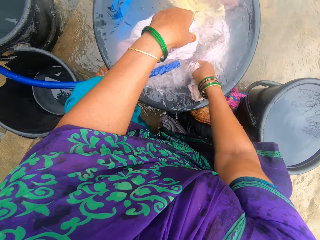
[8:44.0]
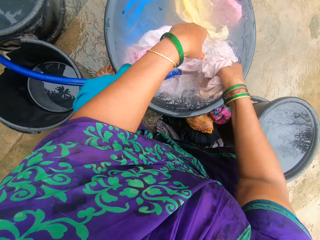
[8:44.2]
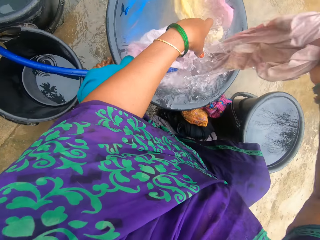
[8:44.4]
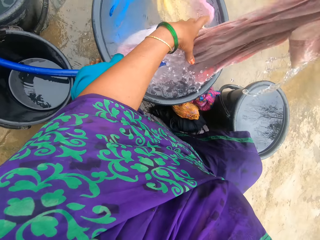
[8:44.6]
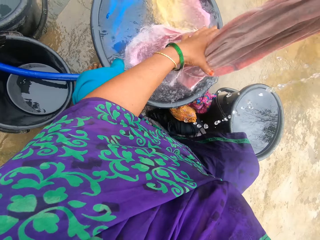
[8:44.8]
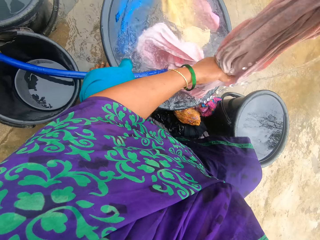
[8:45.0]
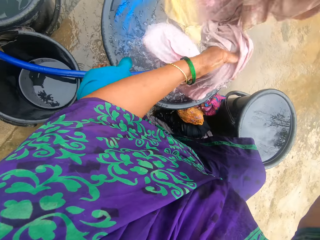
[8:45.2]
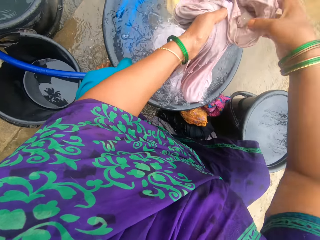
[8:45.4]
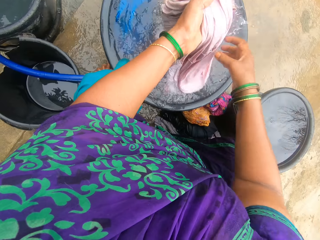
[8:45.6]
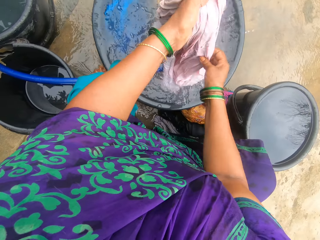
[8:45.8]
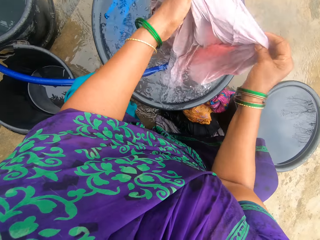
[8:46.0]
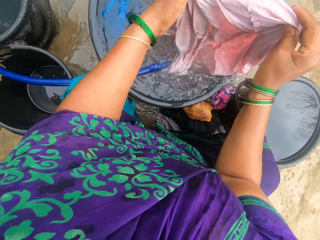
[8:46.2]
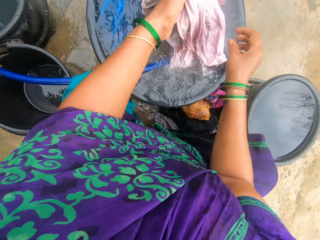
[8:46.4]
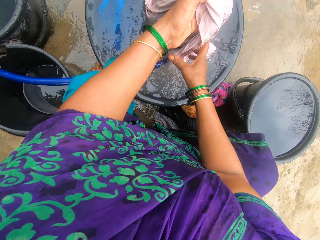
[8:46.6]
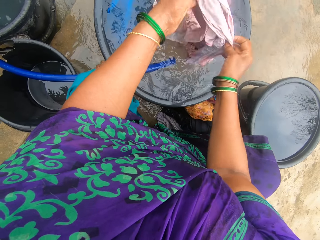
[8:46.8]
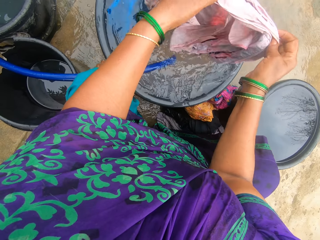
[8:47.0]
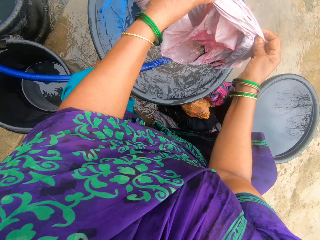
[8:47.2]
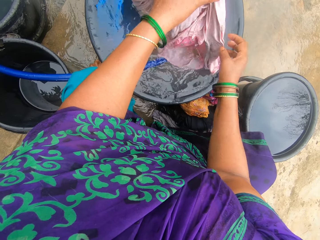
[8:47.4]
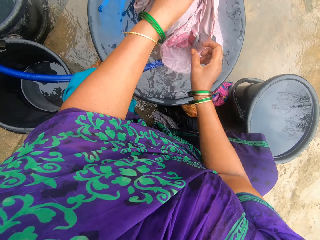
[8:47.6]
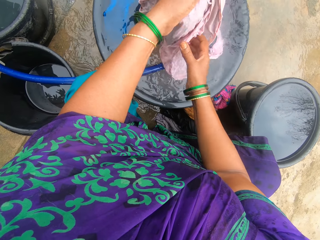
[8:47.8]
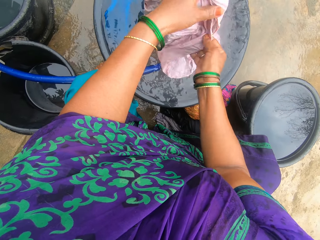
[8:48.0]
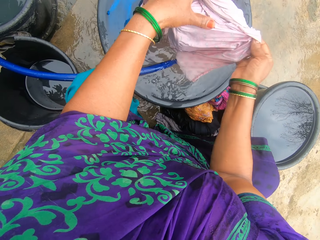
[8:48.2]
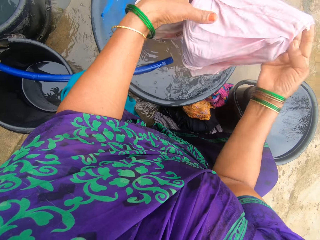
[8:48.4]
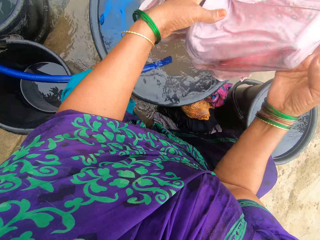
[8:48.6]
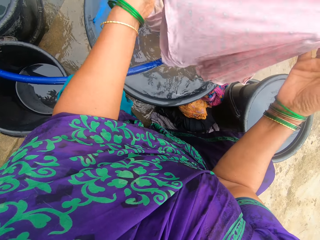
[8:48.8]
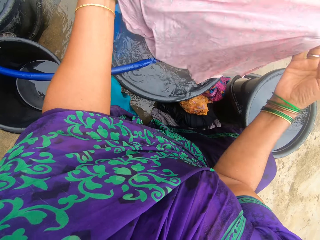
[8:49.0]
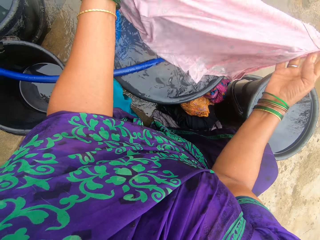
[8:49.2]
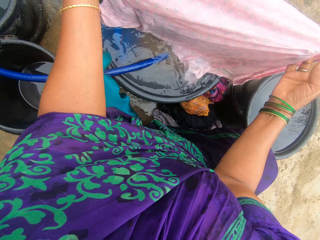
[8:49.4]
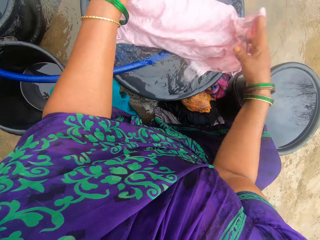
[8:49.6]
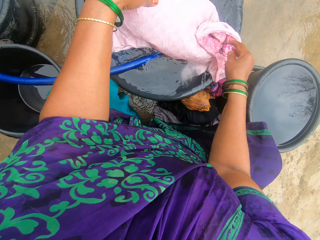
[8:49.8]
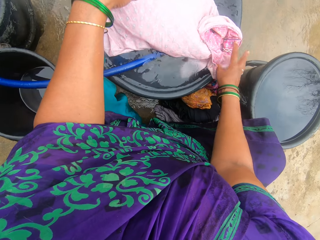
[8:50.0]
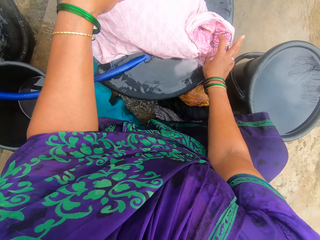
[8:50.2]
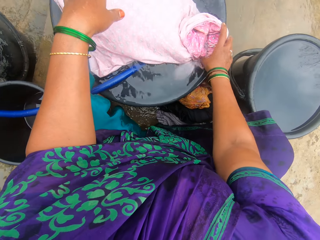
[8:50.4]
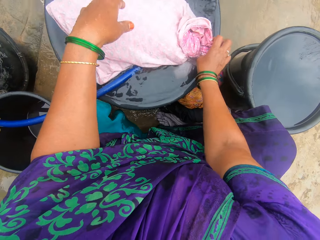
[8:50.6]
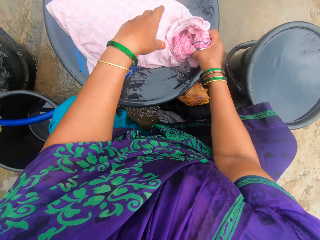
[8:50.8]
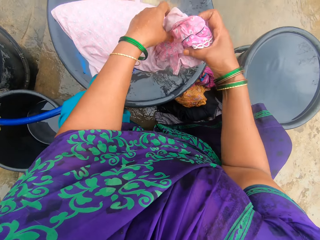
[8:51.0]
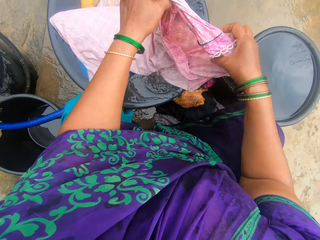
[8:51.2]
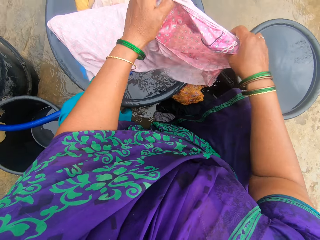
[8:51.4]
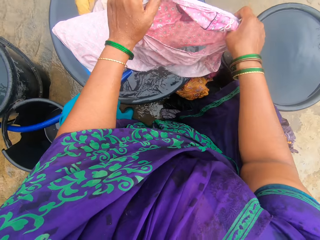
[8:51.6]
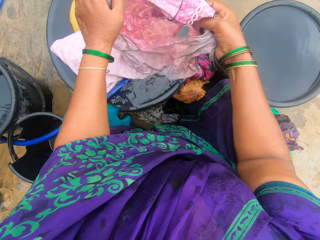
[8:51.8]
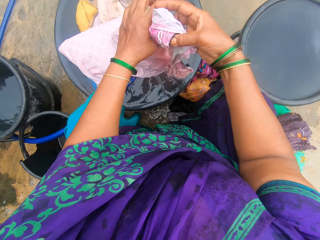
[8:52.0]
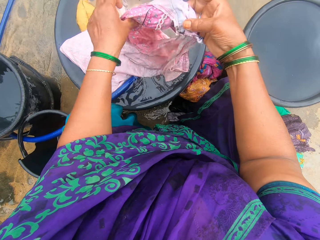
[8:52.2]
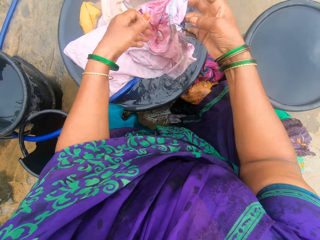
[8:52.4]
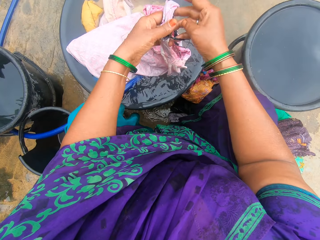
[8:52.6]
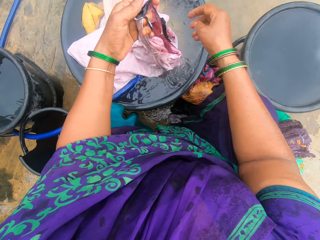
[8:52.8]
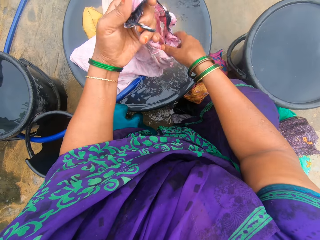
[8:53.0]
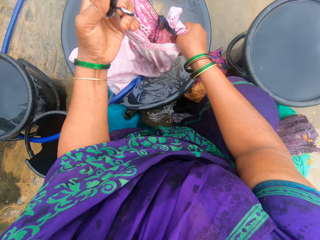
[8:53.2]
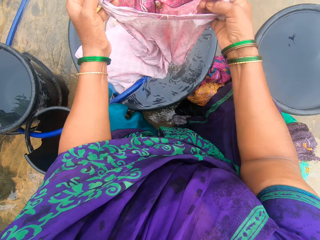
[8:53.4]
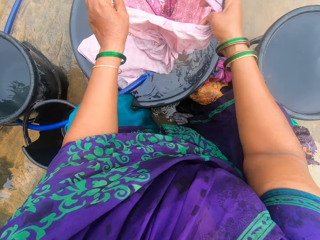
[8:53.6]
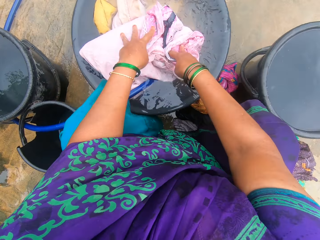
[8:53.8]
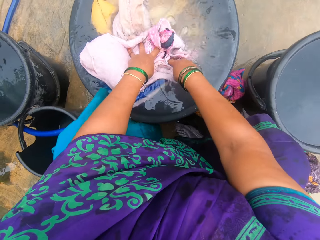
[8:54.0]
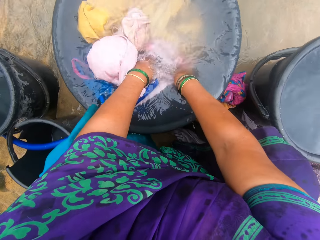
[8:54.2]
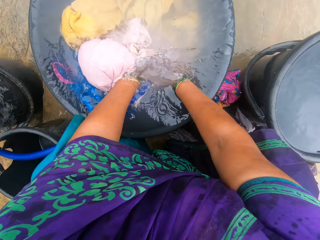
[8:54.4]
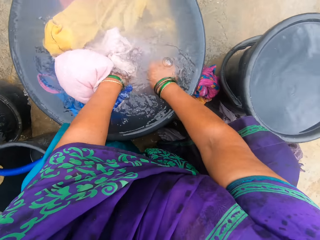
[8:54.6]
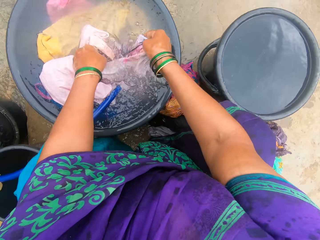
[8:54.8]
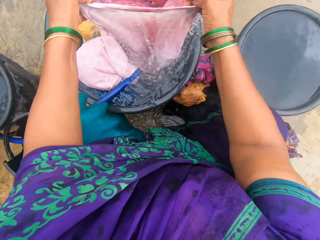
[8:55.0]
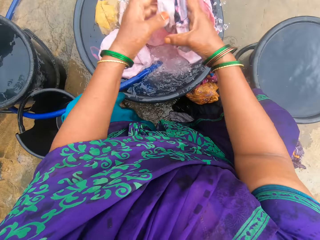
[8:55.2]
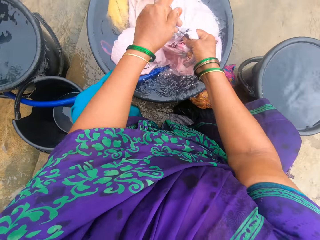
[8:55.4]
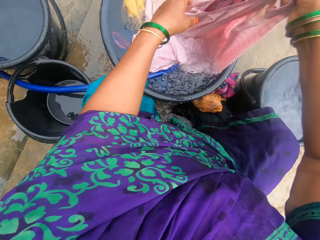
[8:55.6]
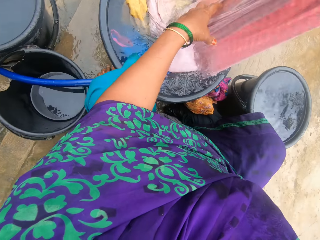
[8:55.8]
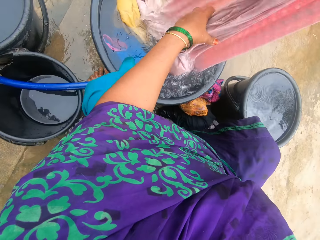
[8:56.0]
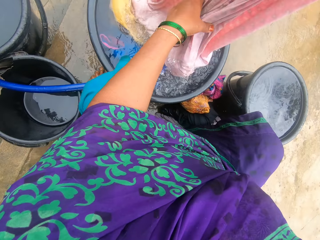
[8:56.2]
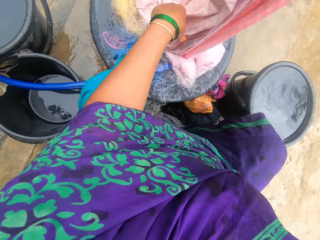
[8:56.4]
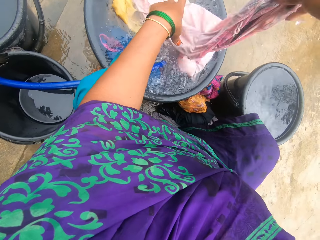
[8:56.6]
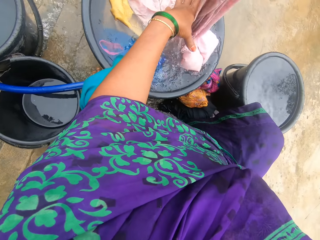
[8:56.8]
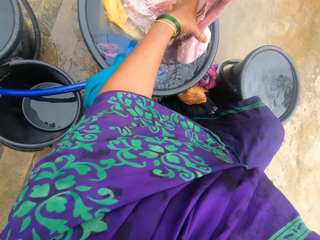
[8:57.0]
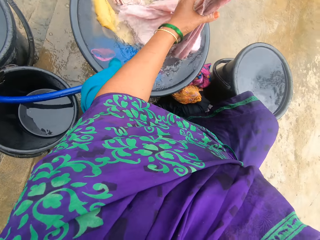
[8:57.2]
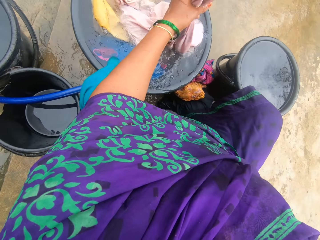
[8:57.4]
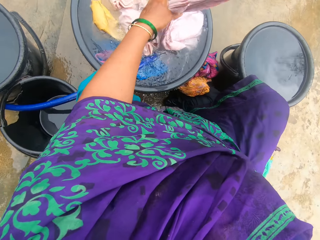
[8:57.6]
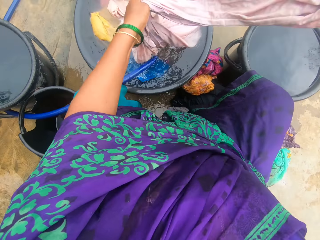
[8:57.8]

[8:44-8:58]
The camera wearer adjusts the cloth. They dip the cloth in water.

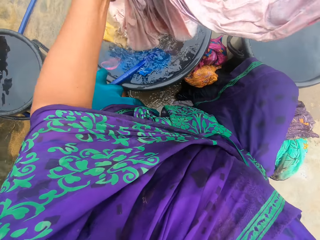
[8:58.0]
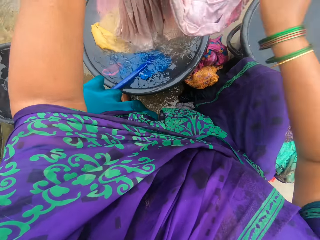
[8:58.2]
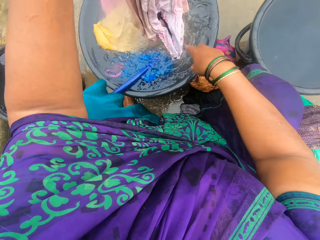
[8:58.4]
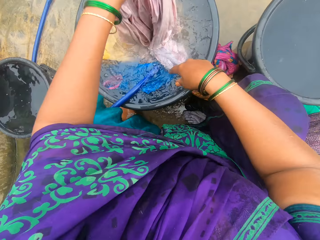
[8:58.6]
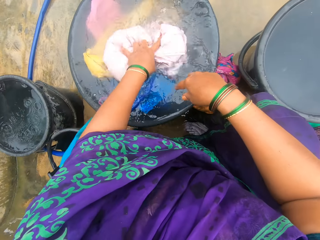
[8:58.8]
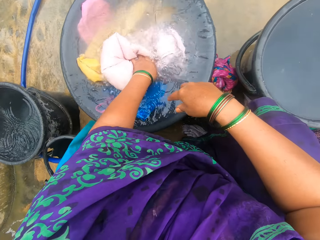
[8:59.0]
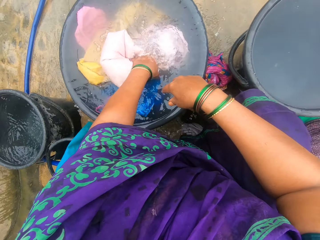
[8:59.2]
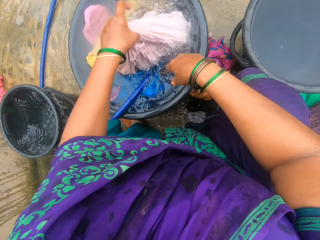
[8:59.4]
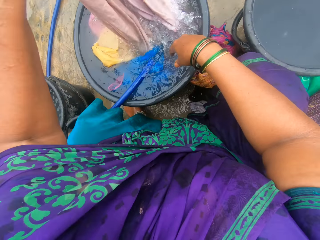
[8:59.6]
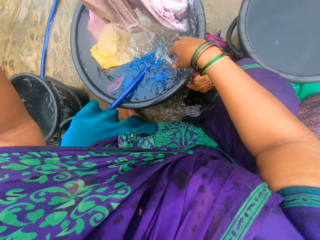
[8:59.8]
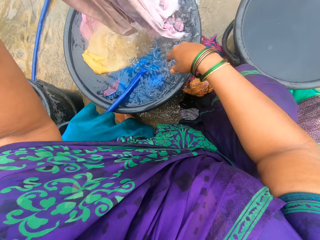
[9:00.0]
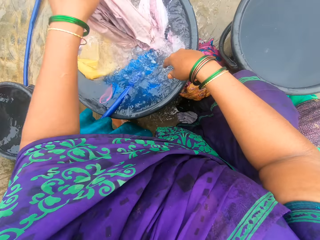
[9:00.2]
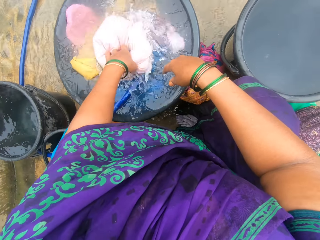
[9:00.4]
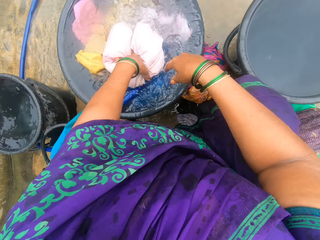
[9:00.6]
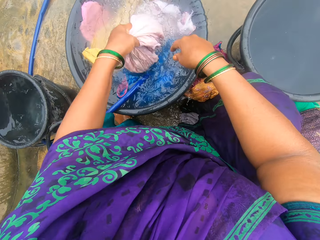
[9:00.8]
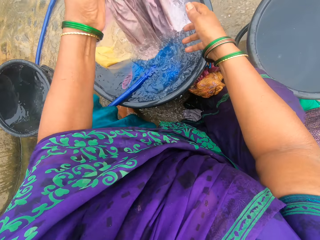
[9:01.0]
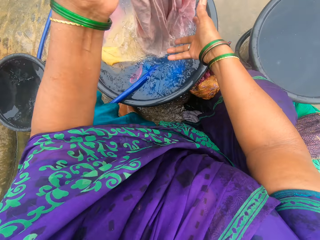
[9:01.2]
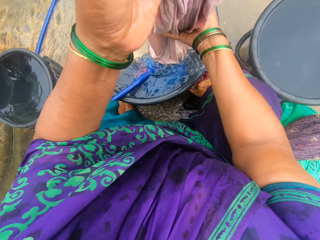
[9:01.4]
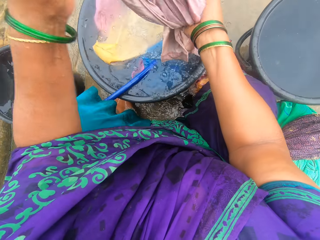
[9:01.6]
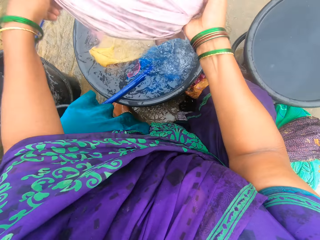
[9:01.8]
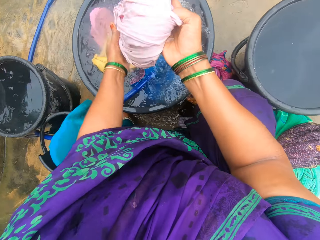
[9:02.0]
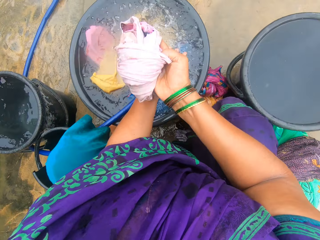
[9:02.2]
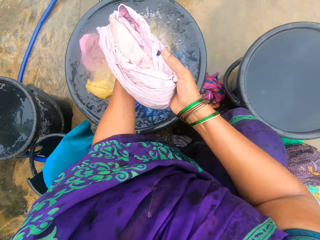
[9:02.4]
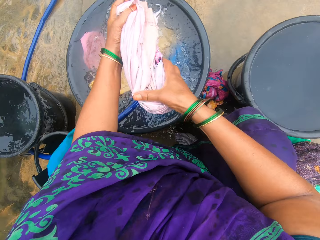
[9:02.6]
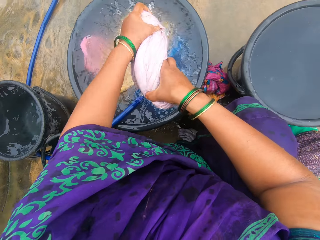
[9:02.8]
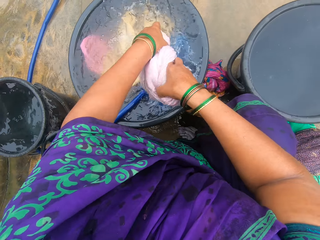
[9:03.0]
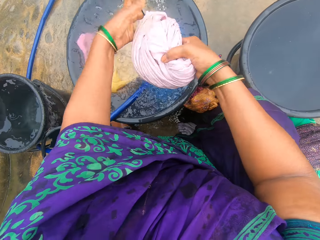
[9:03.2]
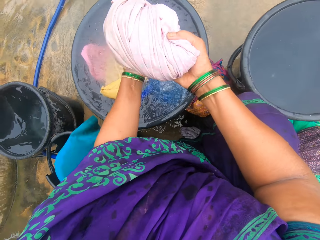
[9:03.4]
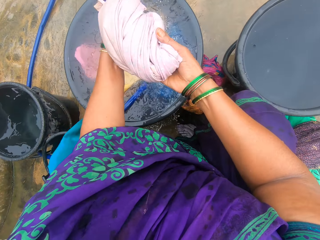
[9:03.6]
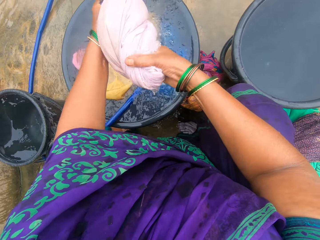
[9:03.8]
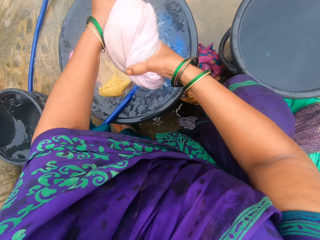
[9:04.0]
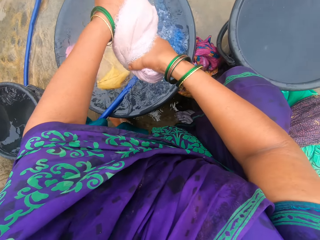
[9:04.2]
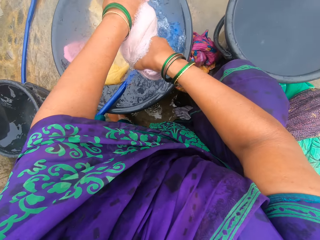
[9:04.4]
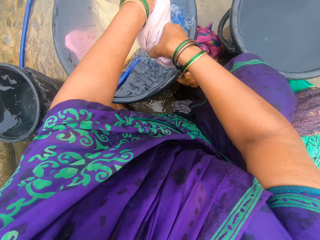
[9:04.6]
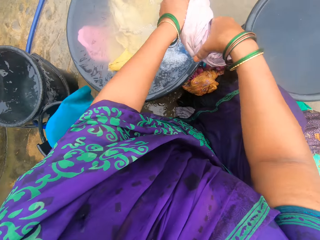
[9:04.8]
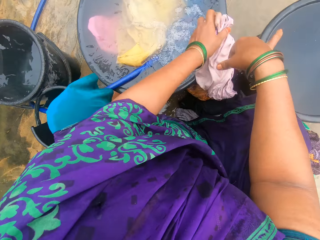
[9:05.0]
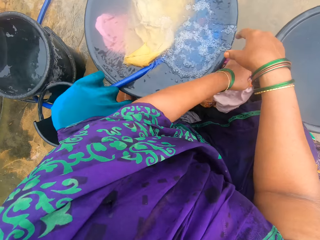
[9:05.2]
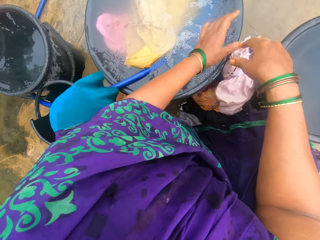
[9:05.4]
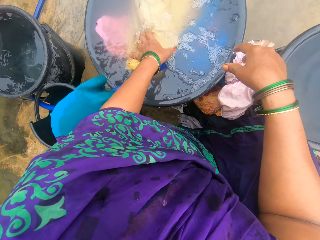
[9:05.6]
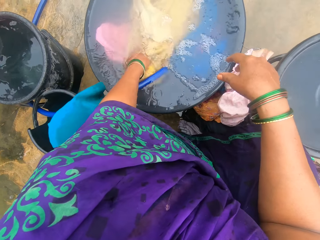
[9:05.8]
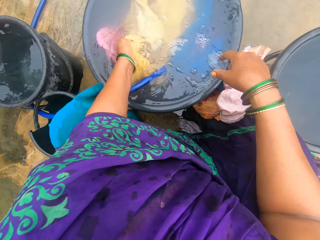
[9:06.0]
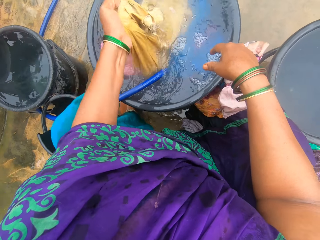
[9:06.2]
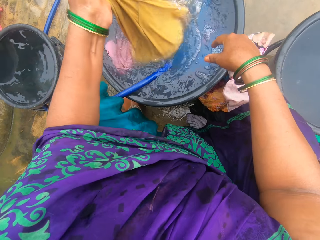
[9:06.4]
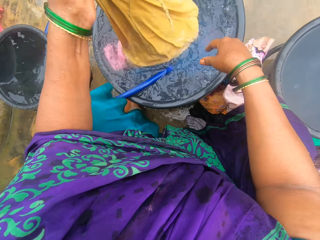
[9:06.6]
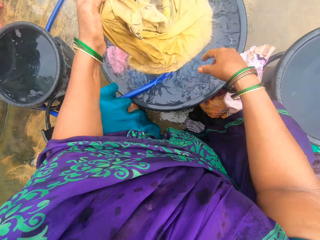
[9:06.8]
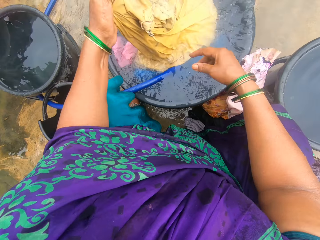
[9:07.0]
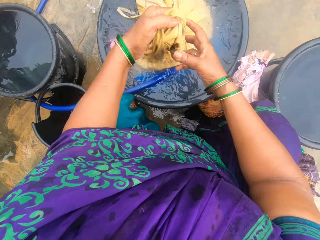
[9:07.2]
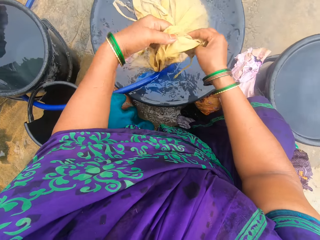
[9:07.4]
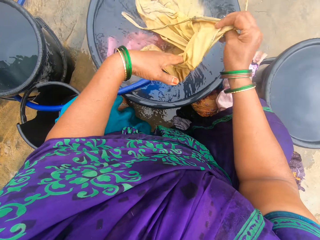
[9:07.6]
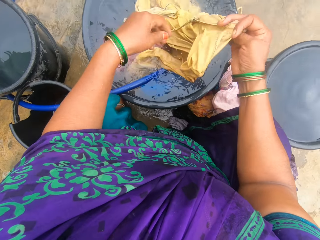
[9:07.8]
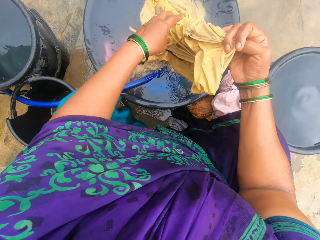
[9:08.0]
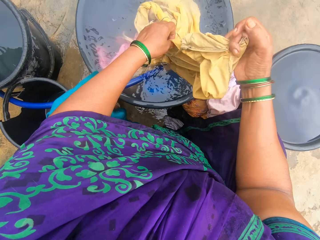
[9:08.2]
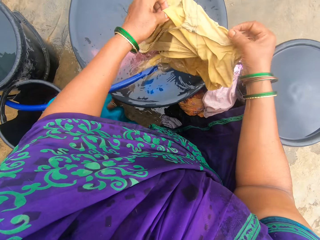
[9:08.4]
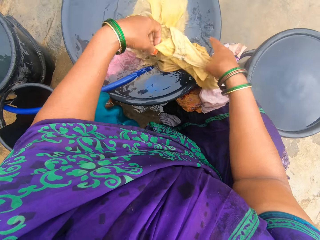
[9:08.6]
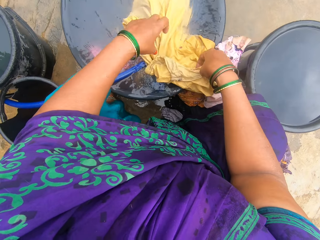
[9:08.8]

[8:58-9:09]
The camera wearer puts a cloth inside the water. They rinse the cloth and bring the cloth out of the water. They squeeze water from the cloth. They place the cloth on the ground. They pick up a yellow cloth out of the water. They adjust the cloth.
